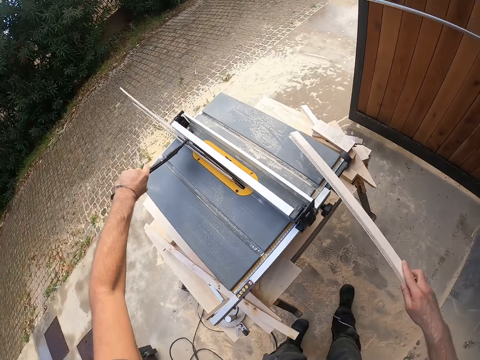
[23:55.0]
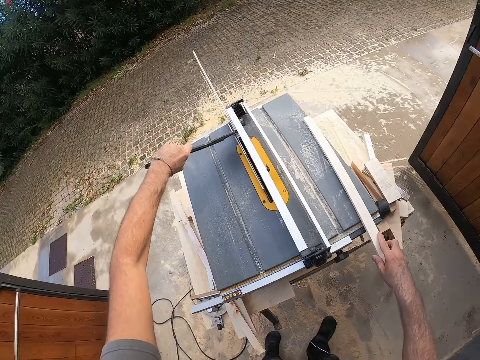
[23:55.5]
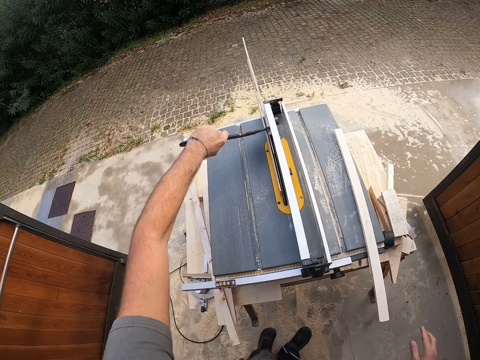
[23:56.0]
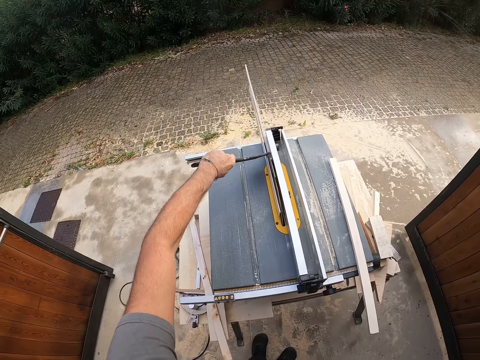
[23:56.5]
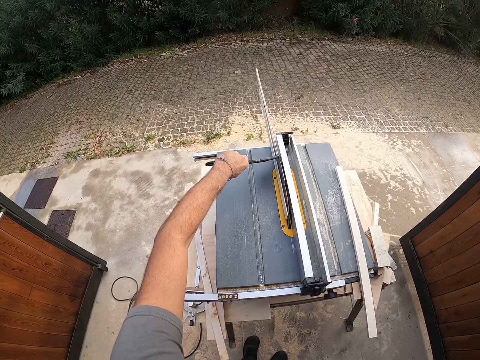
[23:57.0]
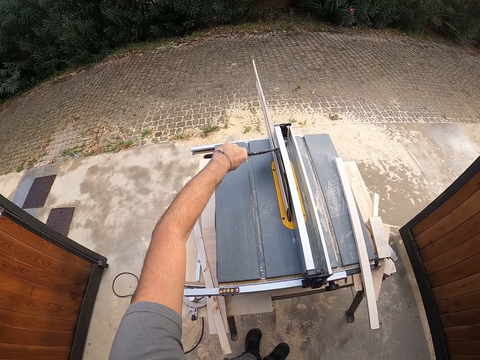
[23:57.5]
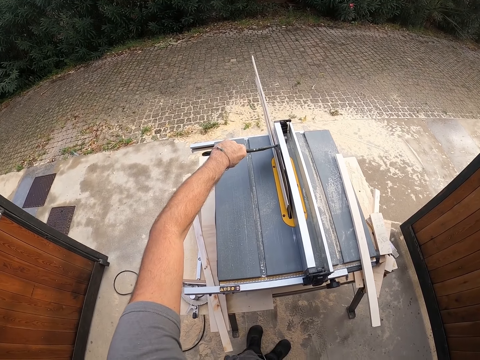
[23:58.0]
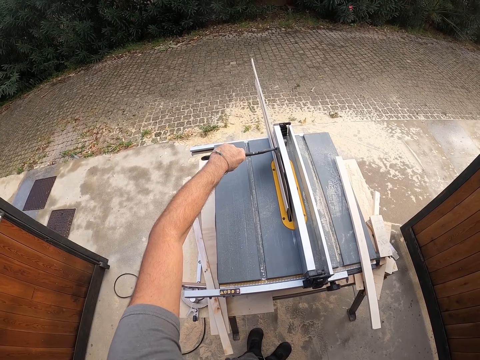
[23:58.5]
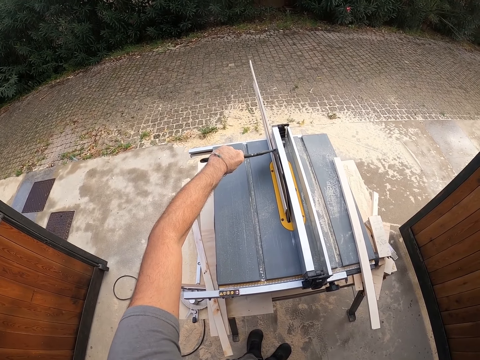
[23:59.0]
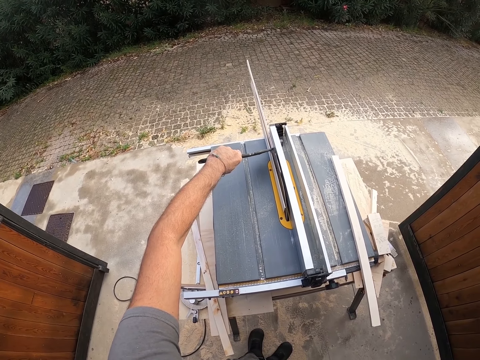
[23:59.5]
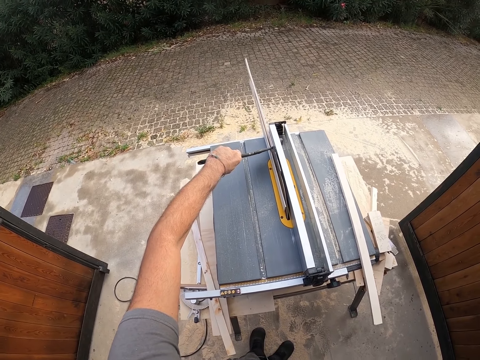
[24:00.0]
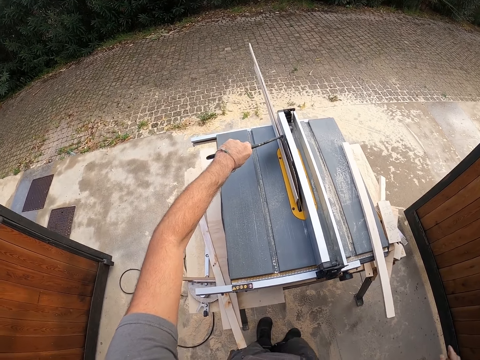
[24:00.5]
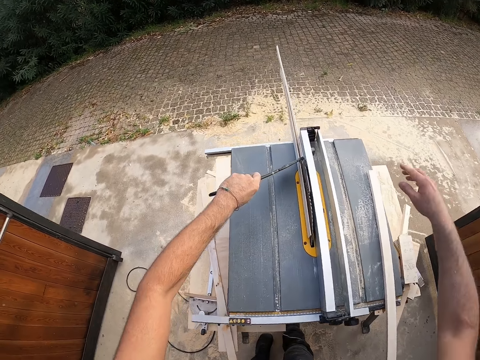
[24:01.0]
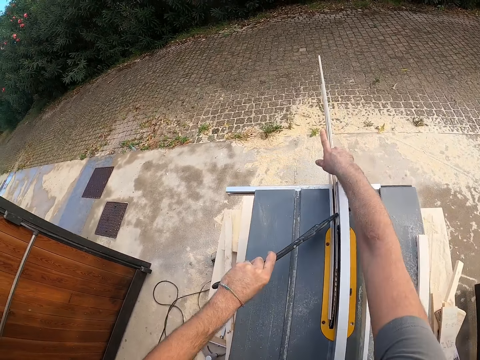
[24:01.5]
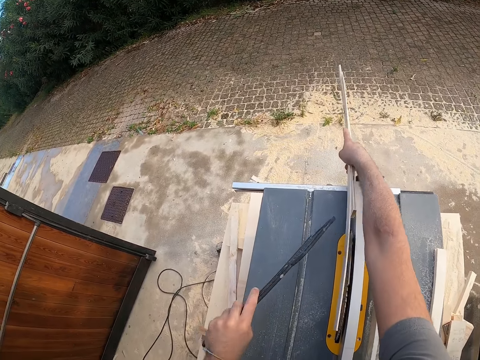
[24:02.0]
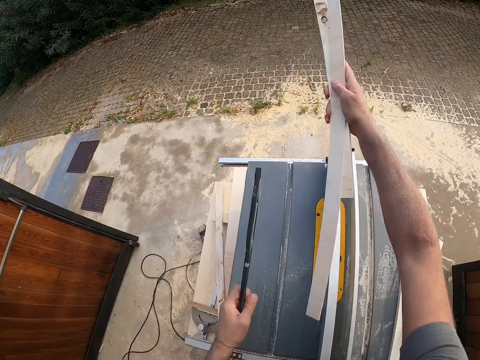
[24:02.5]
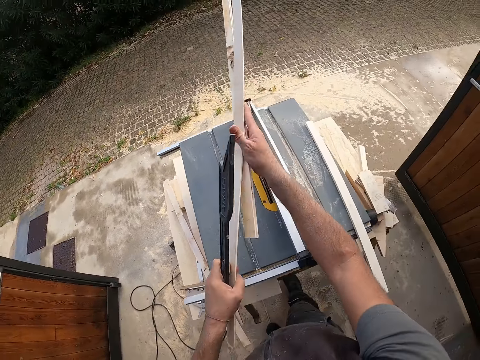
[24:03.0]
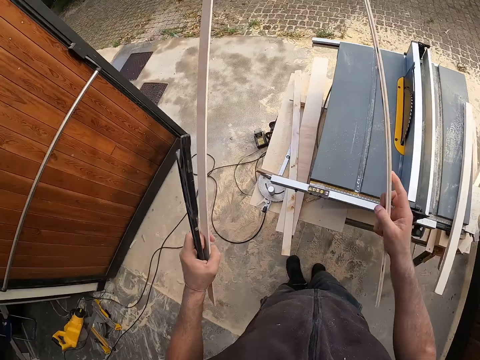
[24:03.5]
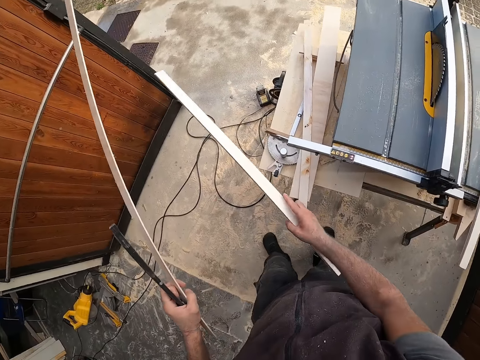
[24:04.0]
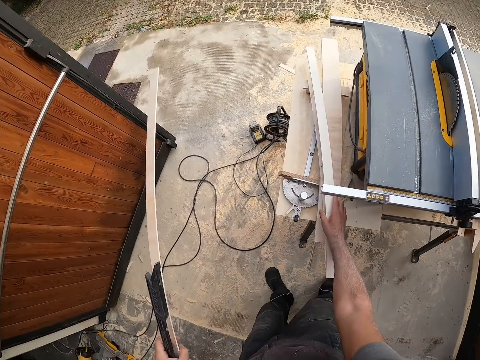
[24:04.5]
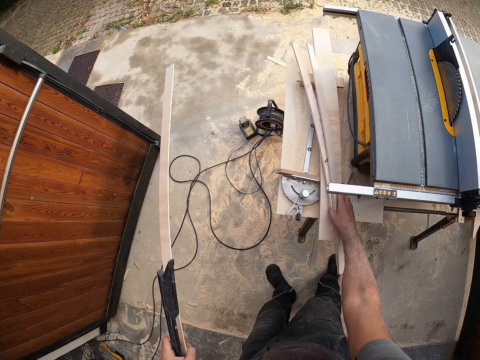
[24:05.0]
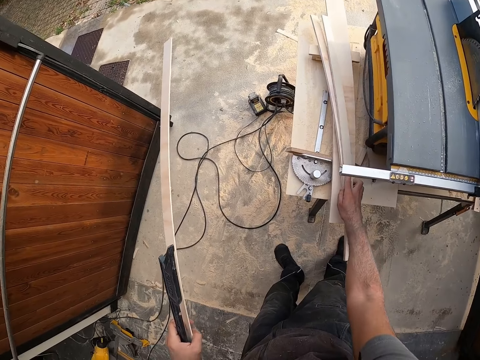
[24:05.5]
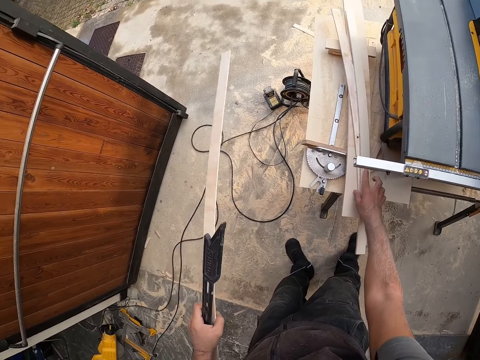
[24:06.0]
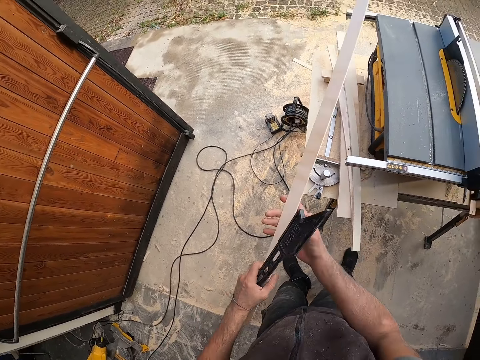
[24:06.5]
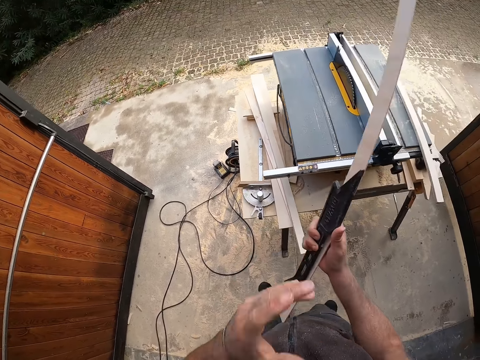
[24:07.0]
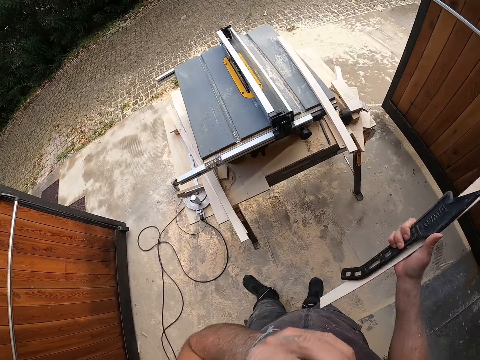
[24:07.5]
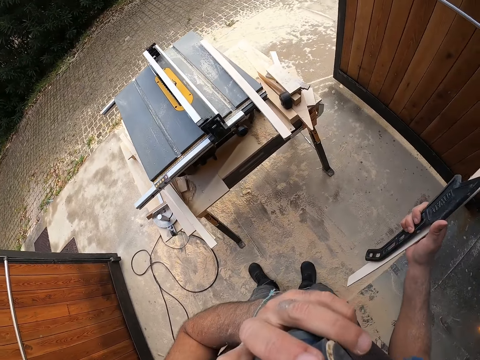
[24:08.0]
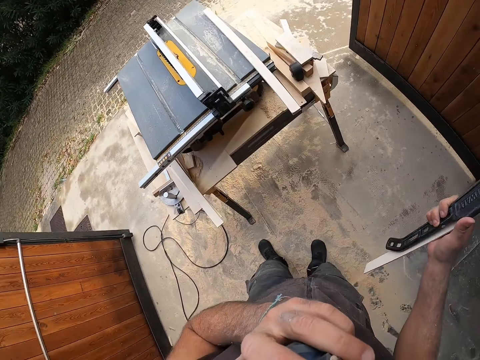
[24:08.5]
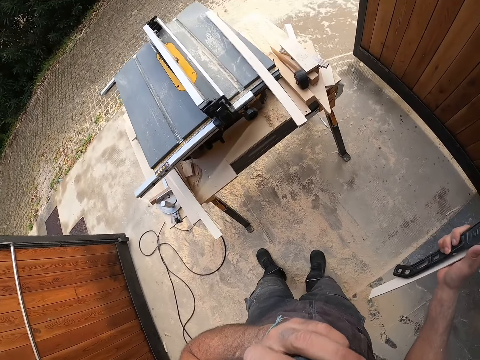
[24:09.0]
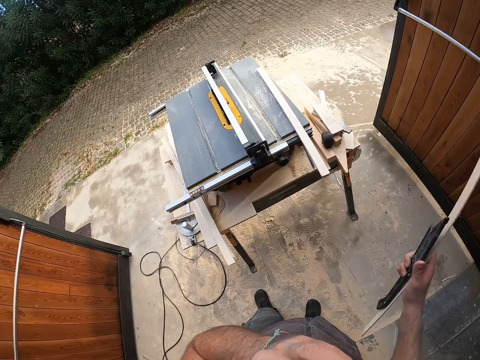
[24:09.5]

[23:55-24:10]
The camera wearer places the wood on the sanding machine. He stares at the sanding machine. He picks up the pieces of wood from the table saw with his right hand. He removes the piece of metal from the blade of the slicing machine. He drops a piece of wood under the table. He passes the metal and wood to his right hand. He touches something with his left hand.

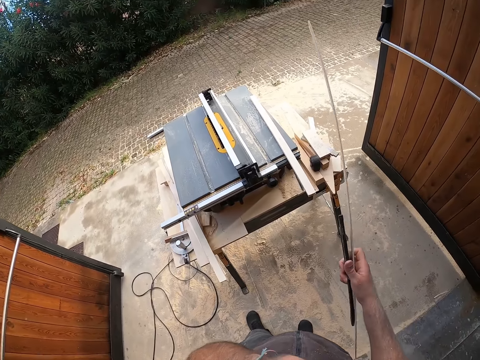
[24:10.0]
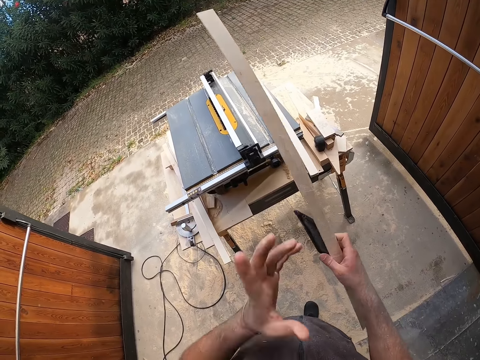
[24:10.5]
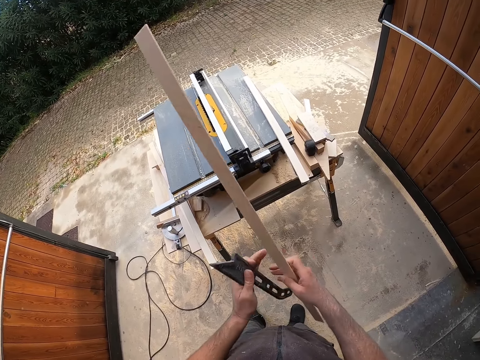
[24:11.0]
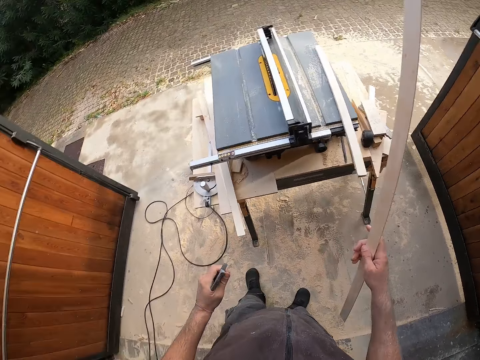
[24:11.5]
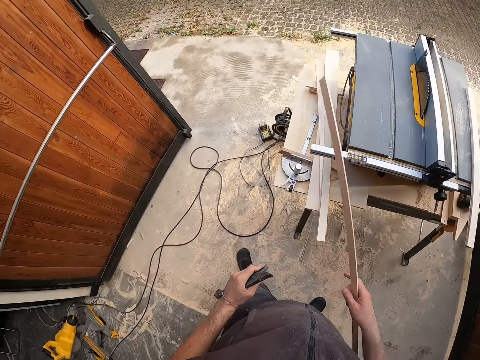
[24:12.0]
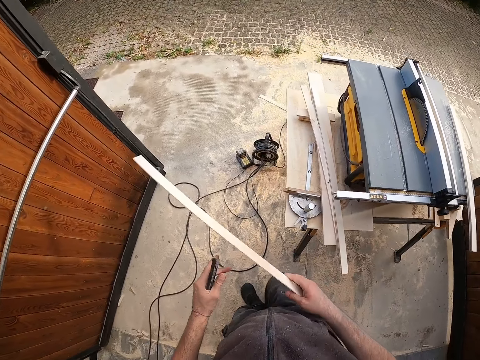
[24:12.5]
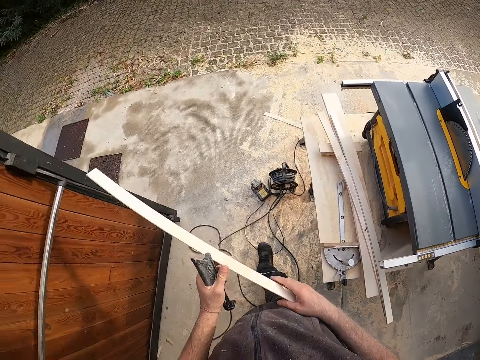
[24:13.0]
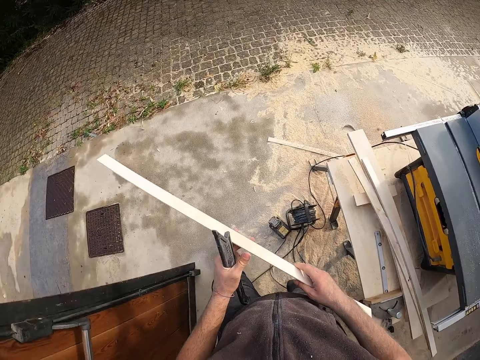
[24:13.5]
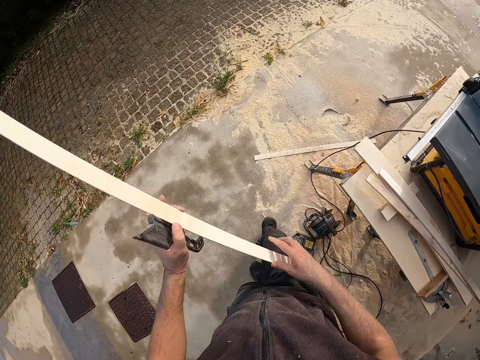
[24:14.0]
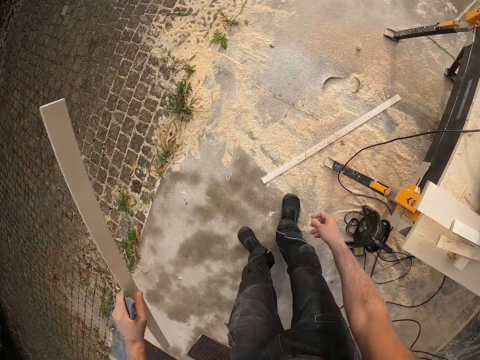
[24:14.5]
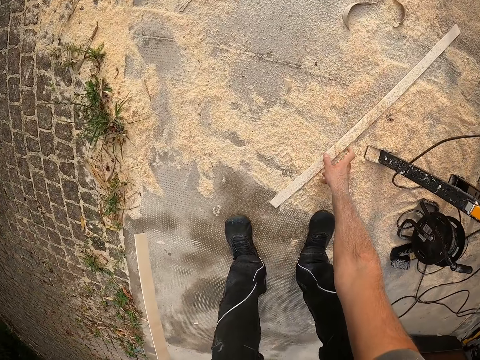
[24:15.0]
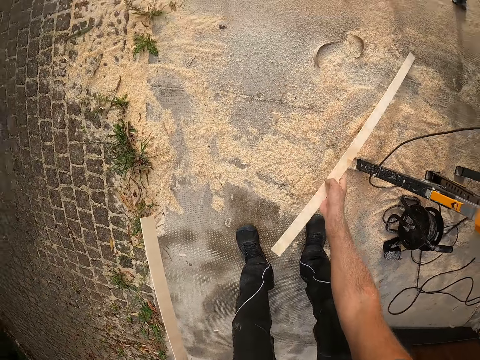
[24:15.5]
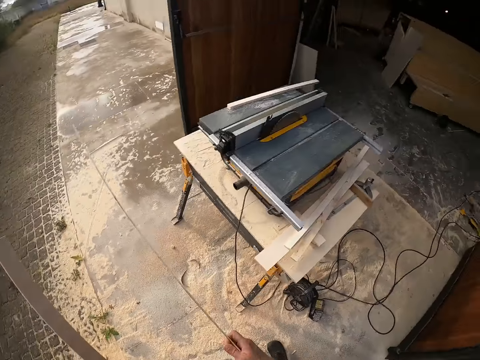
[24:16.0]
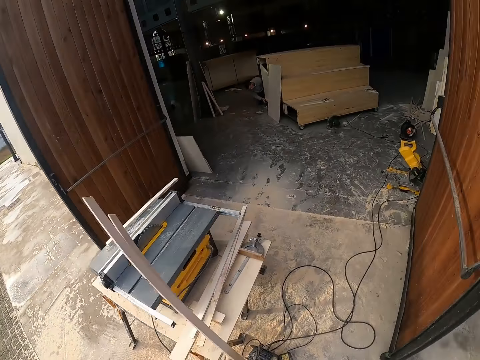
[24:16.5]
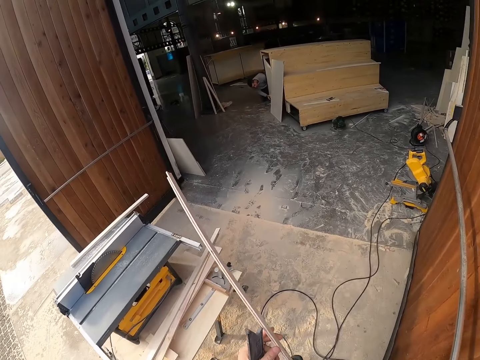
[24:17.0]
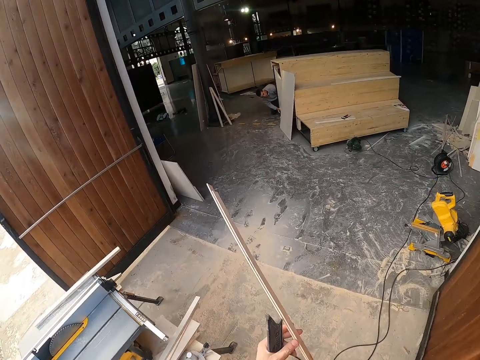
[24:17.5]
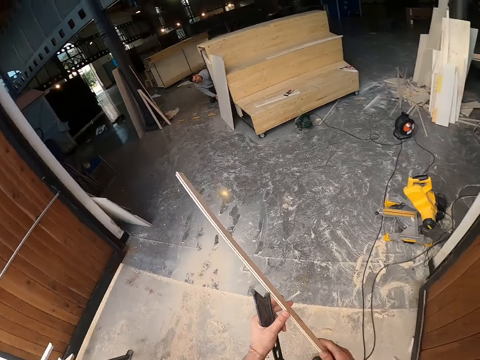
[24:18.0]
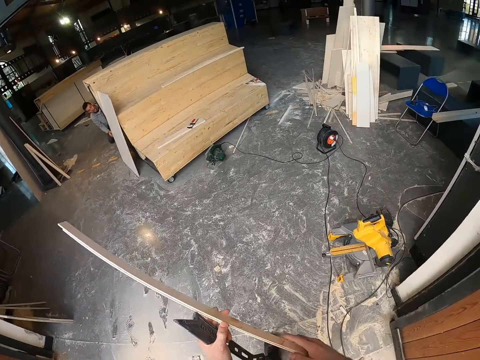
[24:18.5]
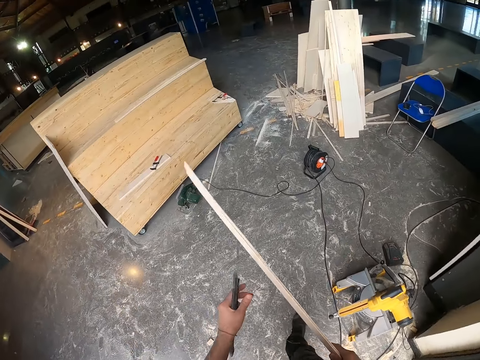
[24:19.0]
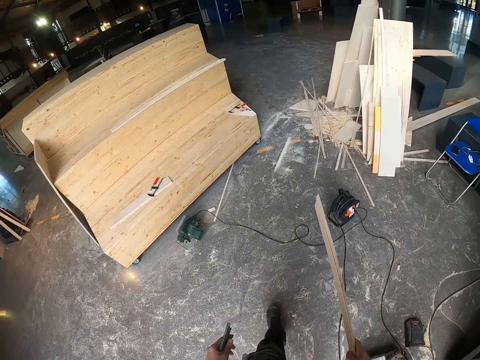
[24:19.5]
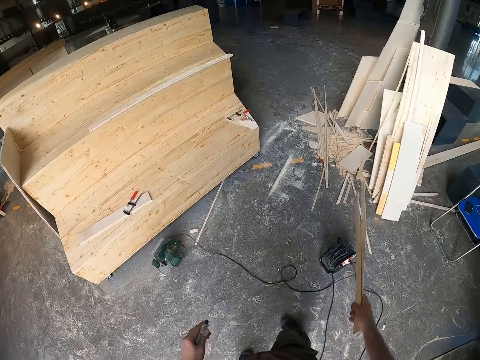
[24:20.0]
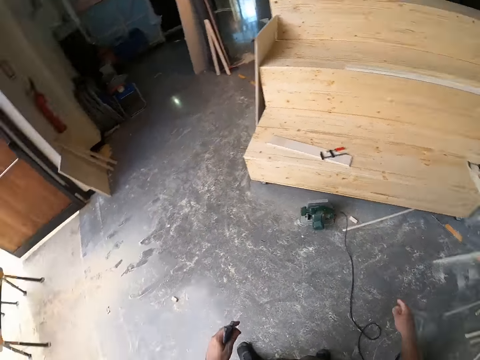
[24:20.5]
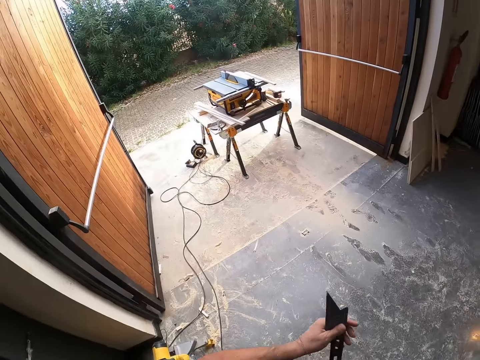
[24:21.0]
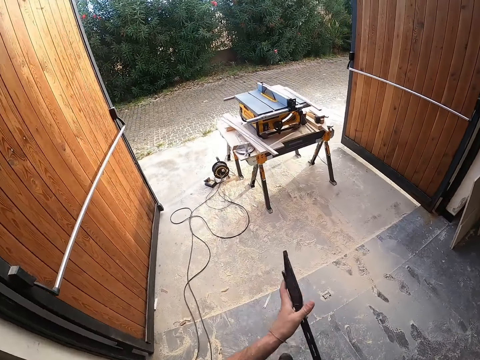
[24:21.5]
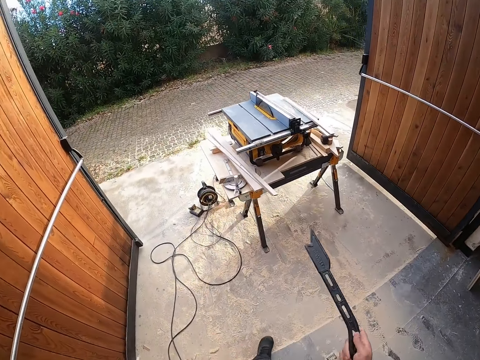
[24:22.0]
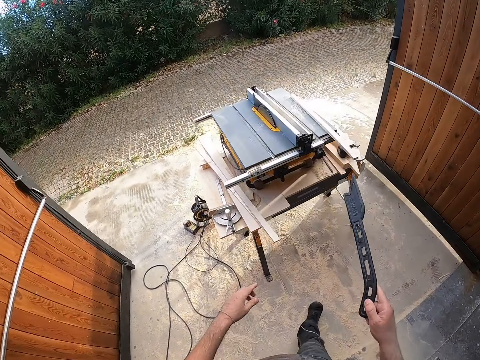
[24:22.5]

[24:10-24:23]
The camera wearer passes the metal to his left hand. He moves around. He picks a piece of wood from the floor with his right hand. He moves around. He throws the pieces of wood to the floor with his right hand. He moves around.
